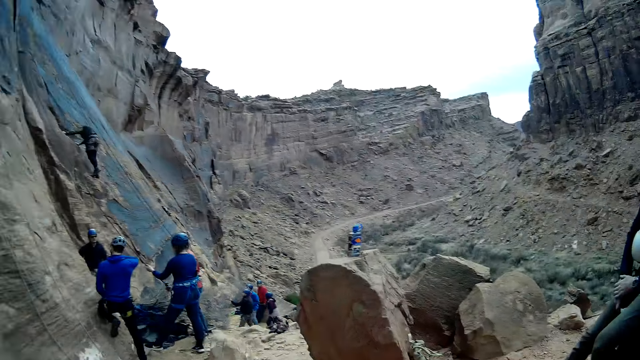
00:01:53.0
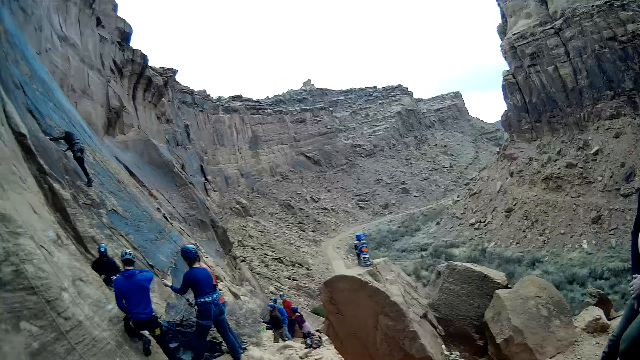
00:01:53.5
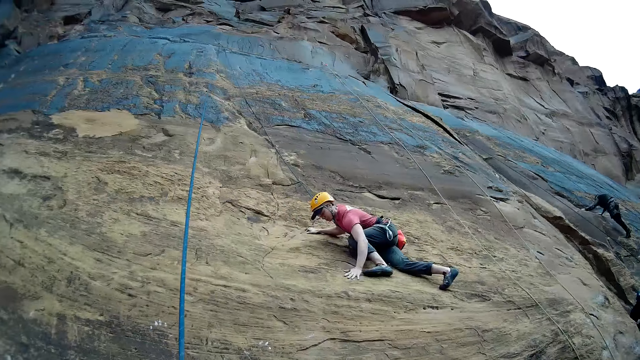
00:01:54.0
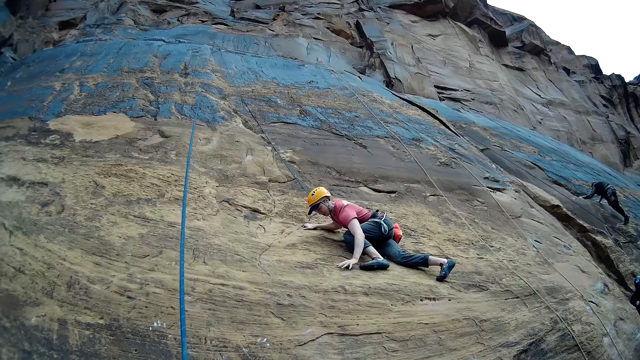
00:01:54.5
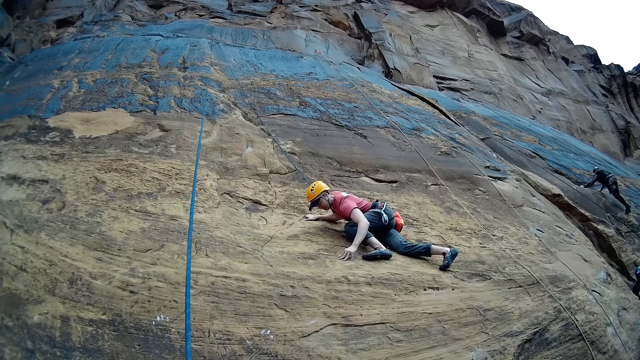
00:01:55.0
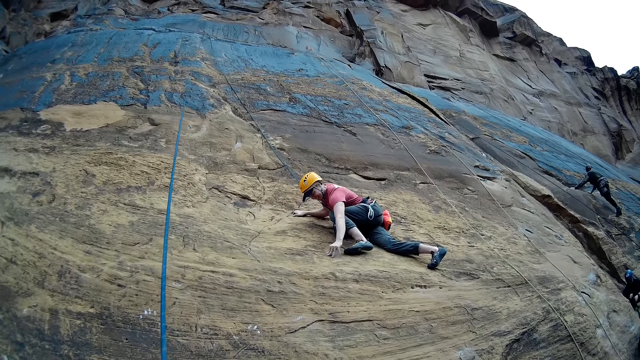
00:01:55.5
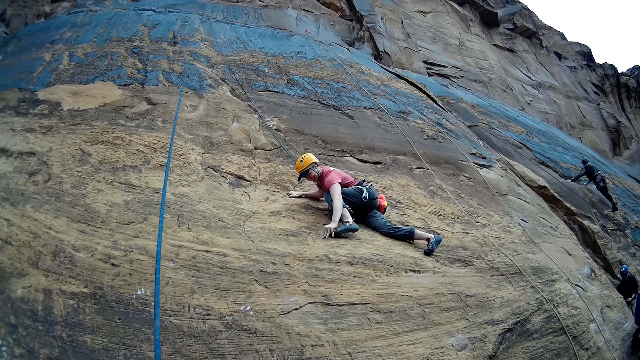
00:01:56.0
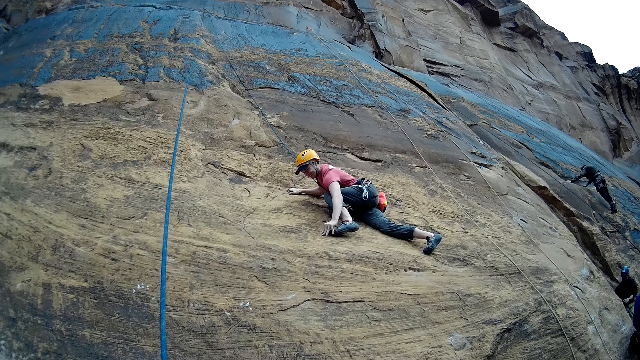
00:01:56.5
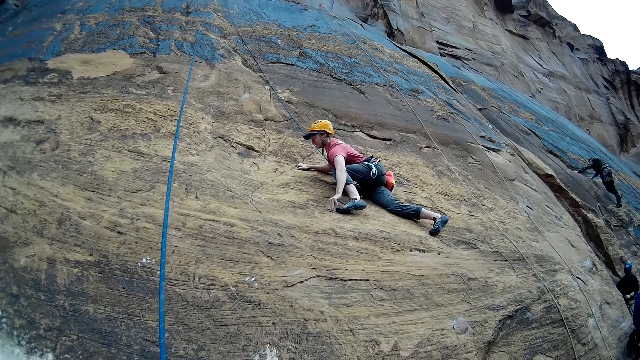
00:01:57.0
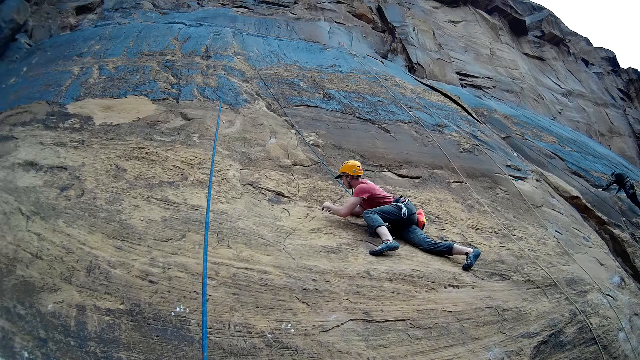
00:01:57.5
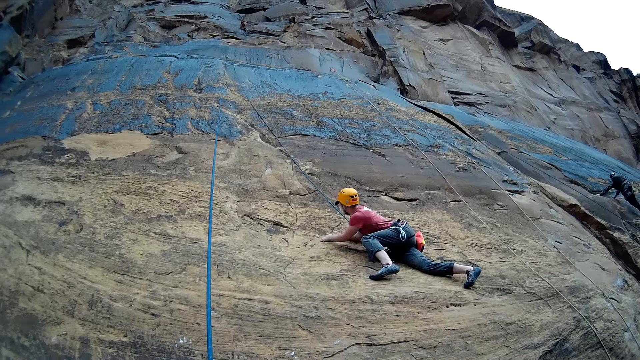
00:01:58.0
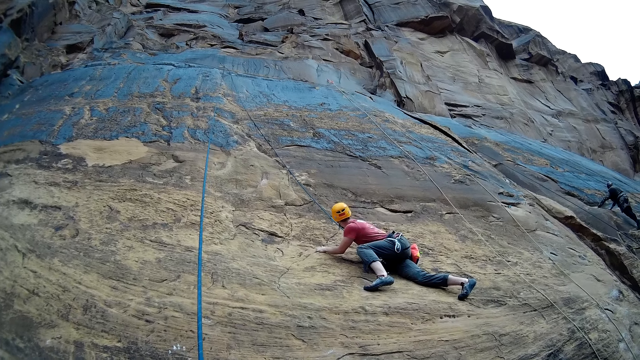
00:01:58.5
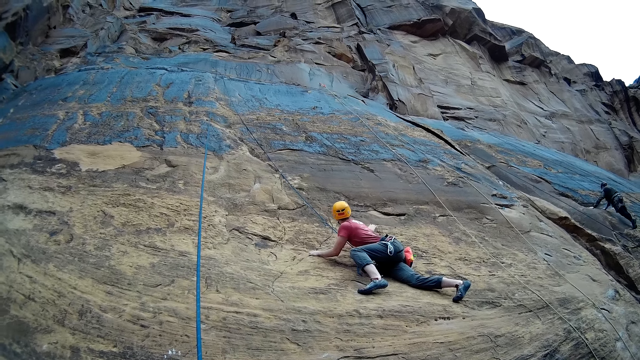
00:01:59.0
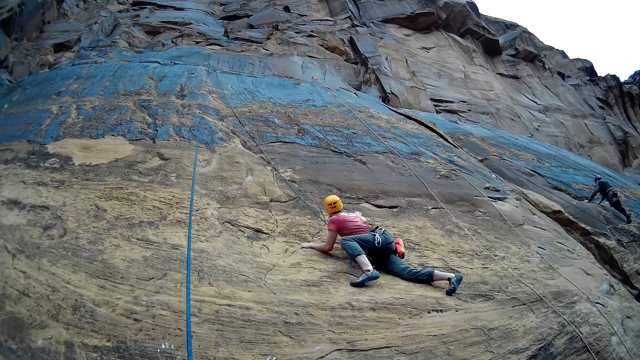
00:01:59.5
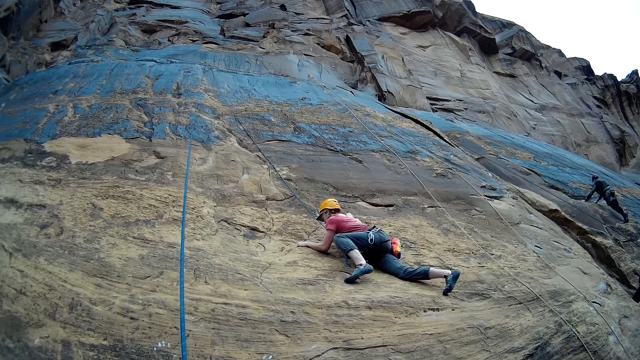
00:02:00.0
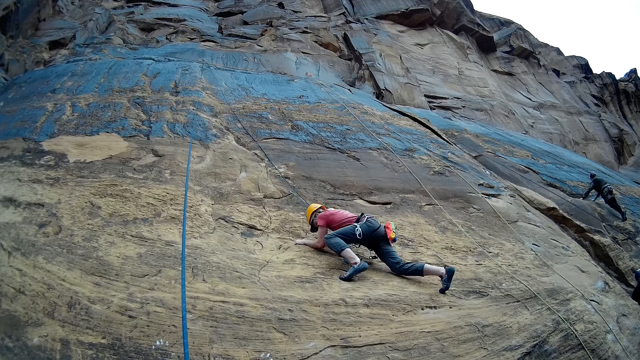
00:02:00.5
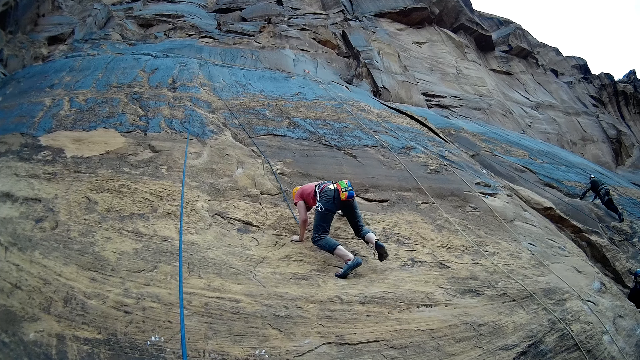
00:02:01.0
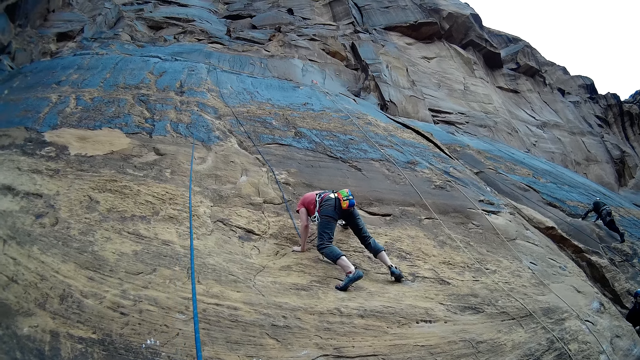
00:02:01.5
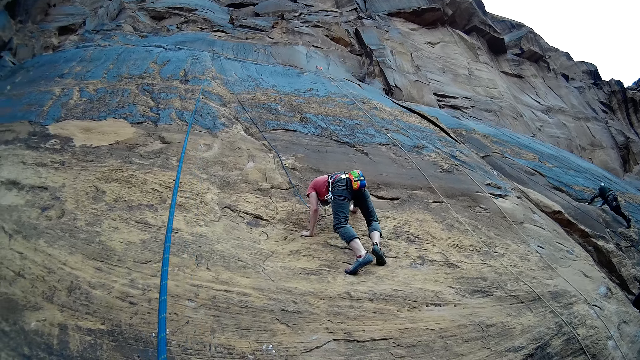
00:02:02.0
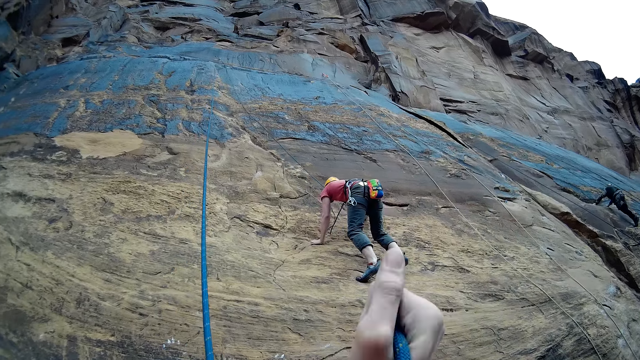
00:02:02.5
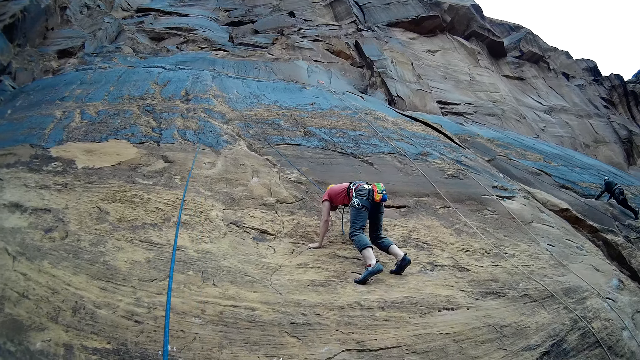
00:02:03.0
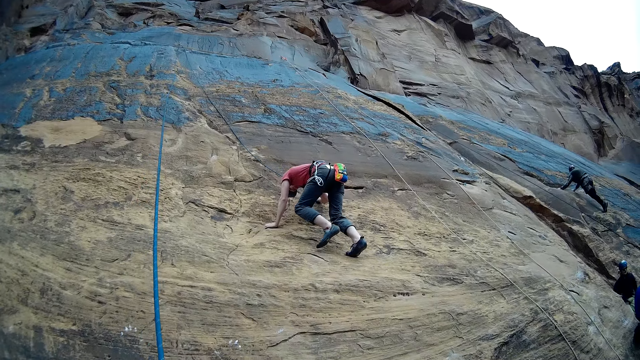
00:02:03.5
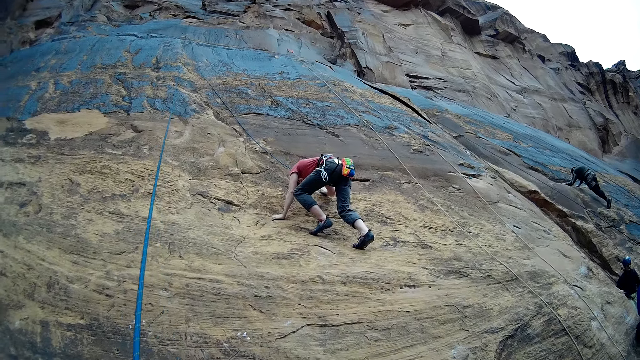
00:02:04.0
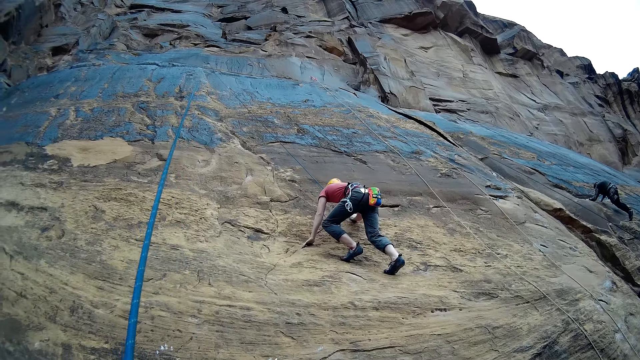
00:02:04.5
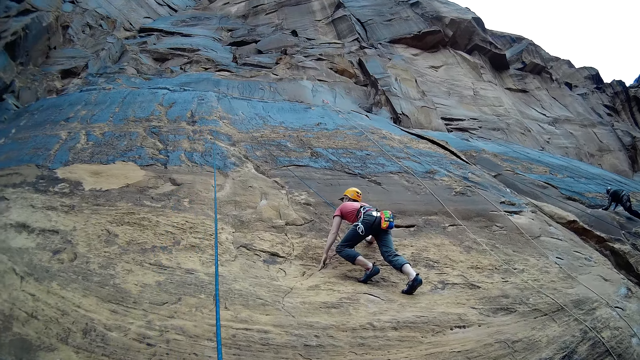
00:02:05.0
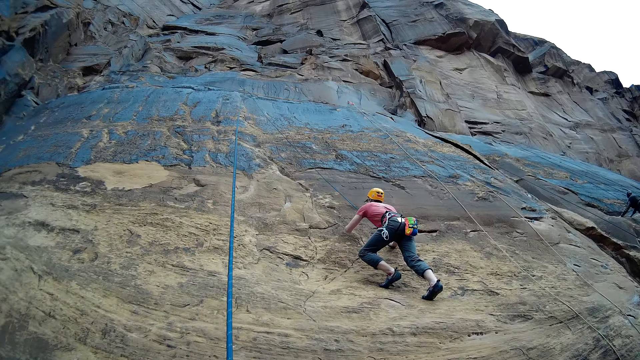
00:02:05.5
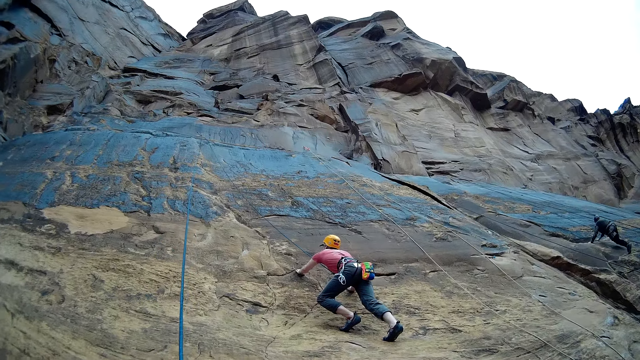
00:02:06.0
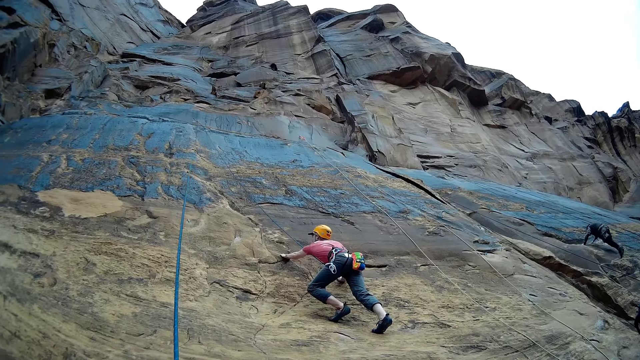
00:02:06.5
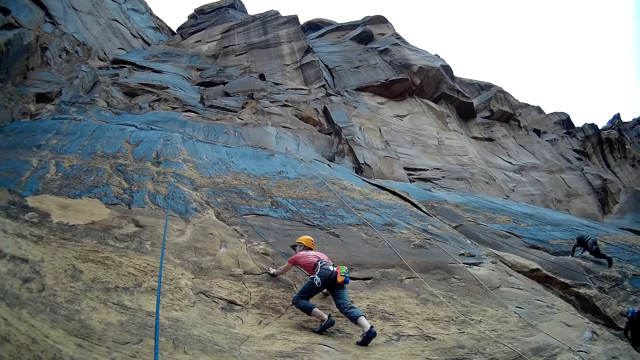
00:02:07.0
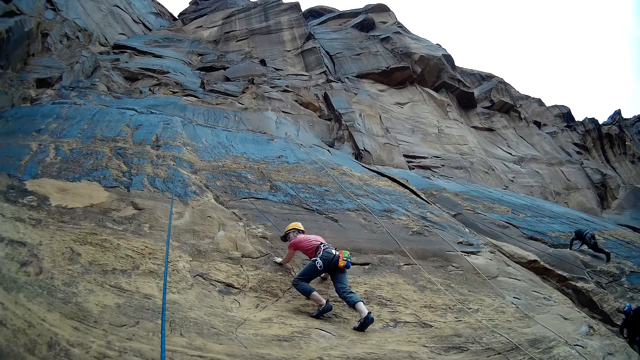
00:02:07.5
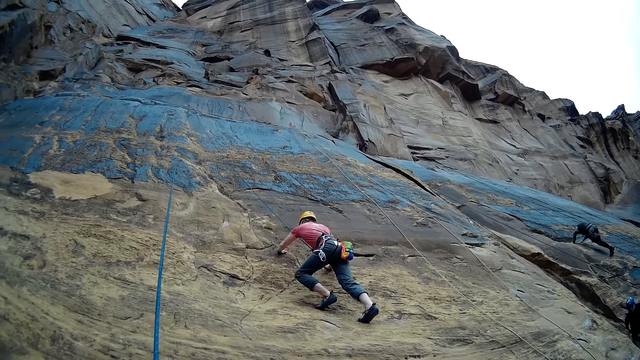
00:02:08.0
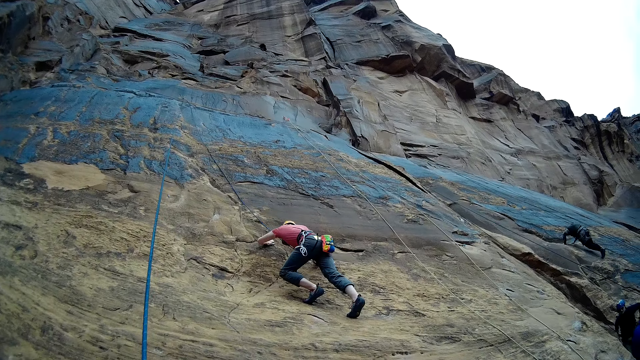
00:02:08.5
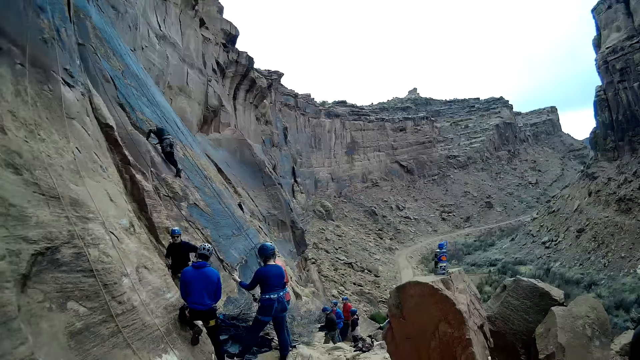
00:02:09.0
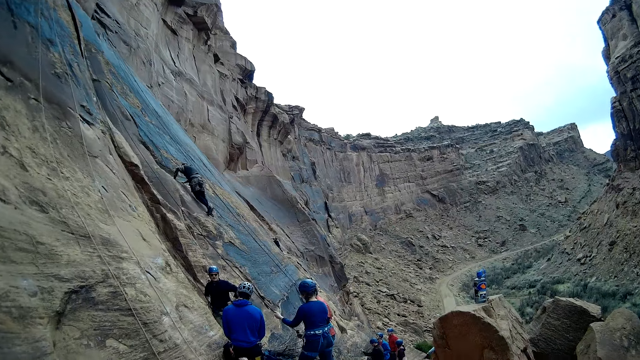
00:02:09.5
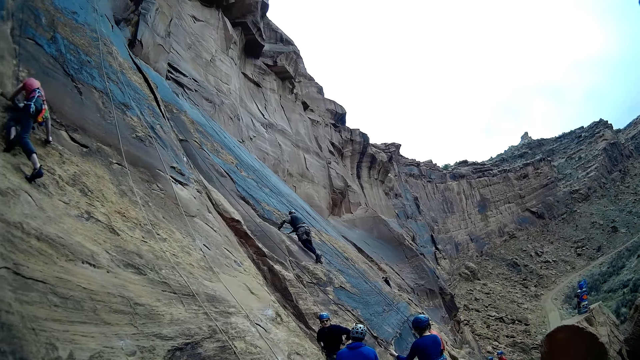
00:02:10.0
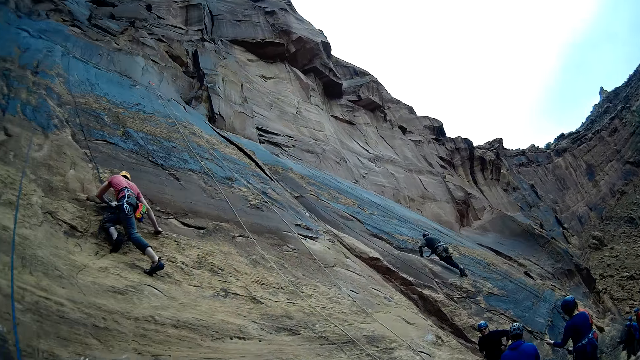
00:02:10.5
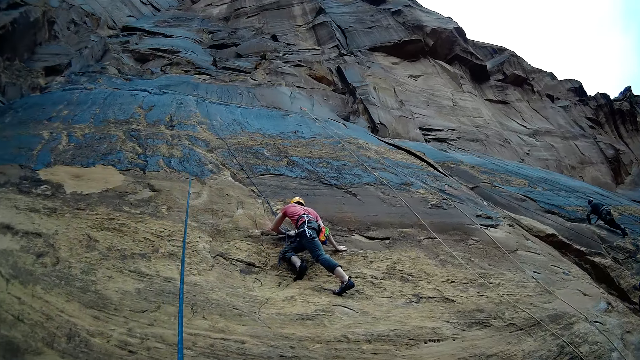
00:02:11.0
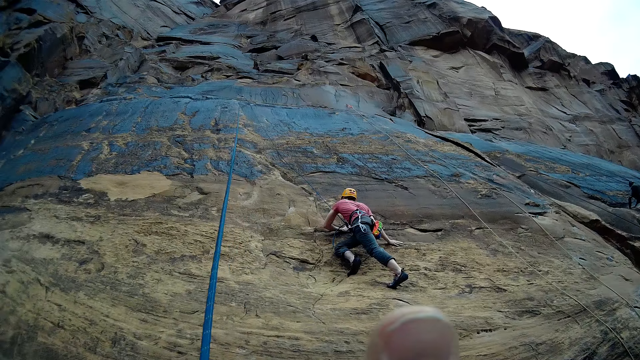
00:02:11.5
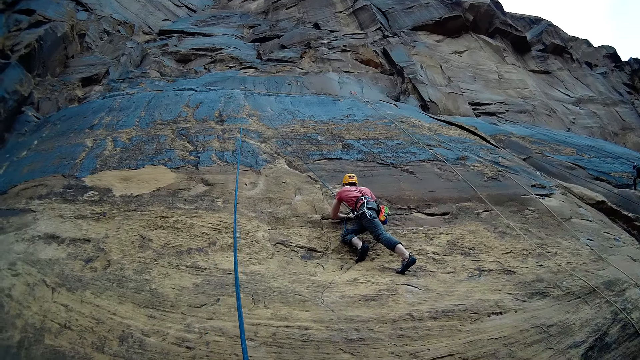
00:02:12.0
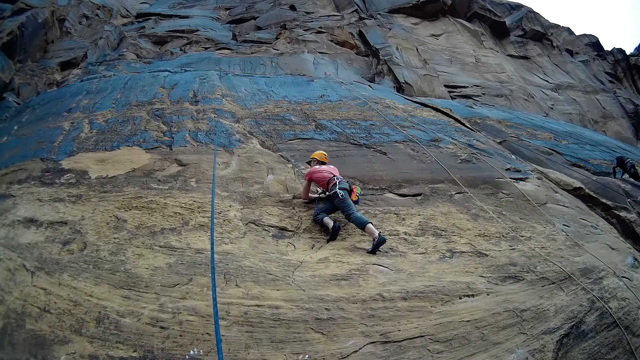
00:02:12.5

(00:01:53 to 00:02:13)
The camera wearer looks around. They pull the rope with both hands. They look around. They pull the rope. They look around.
